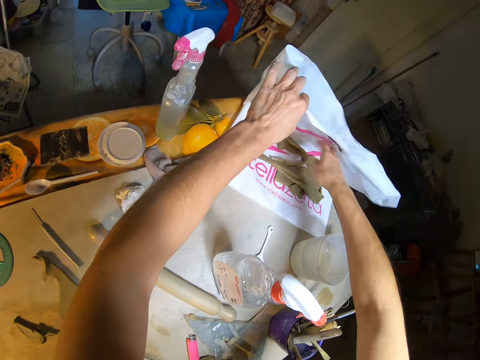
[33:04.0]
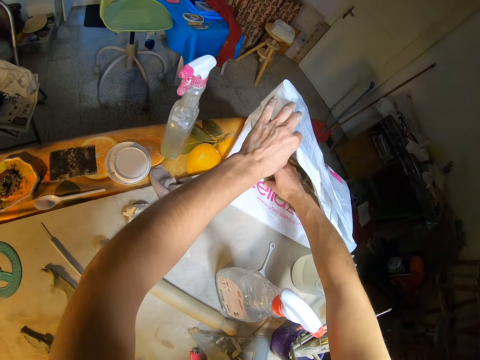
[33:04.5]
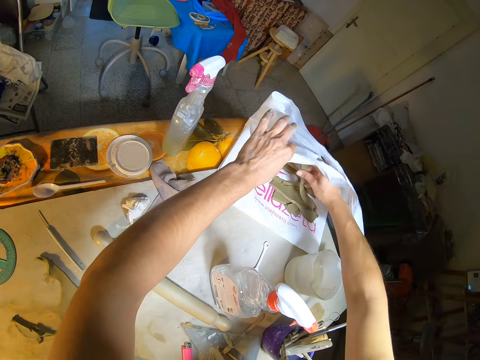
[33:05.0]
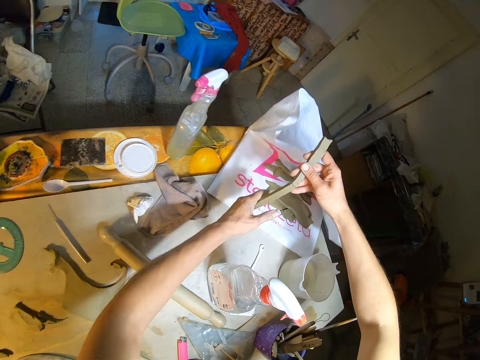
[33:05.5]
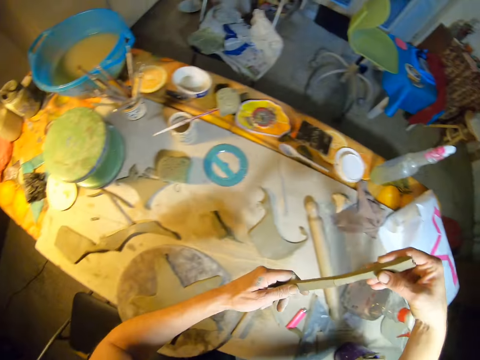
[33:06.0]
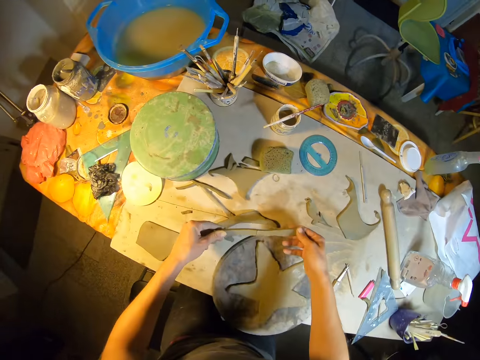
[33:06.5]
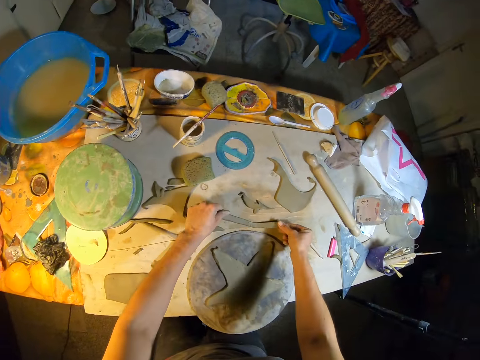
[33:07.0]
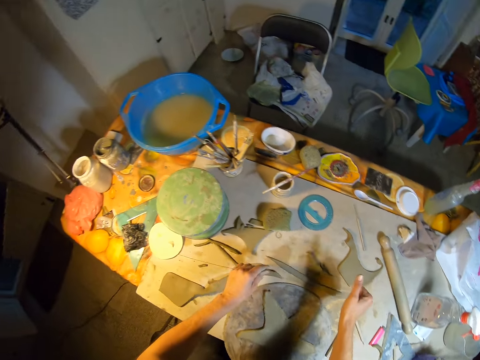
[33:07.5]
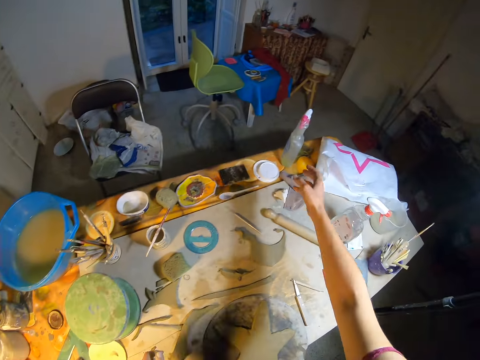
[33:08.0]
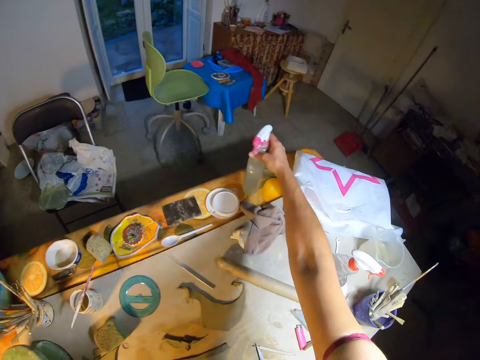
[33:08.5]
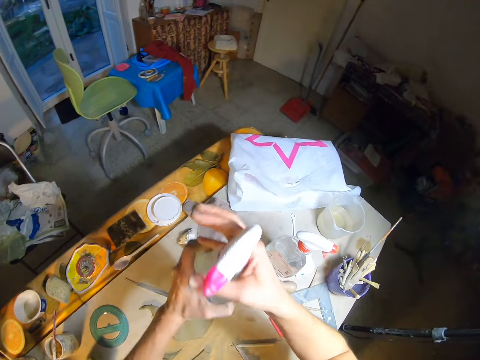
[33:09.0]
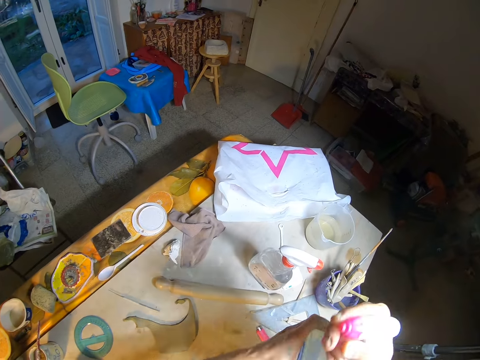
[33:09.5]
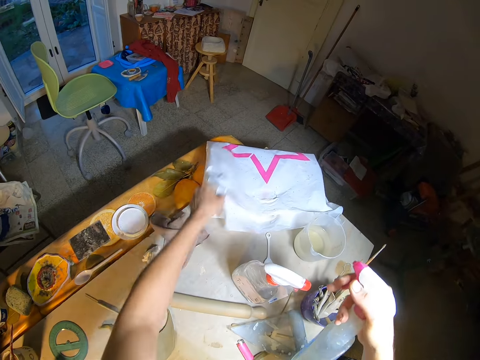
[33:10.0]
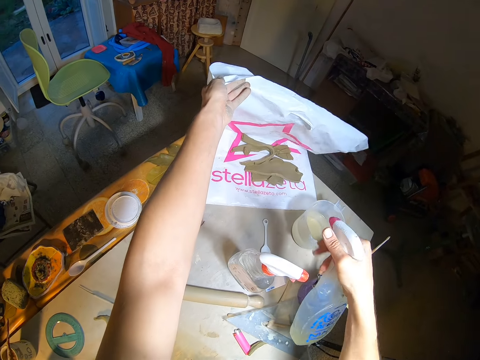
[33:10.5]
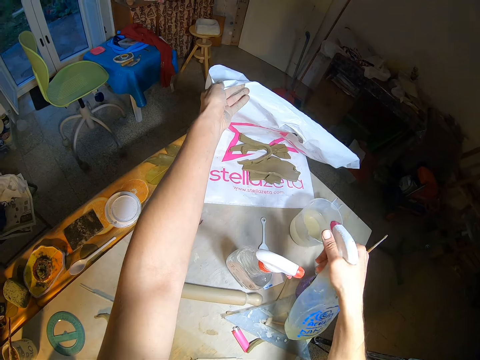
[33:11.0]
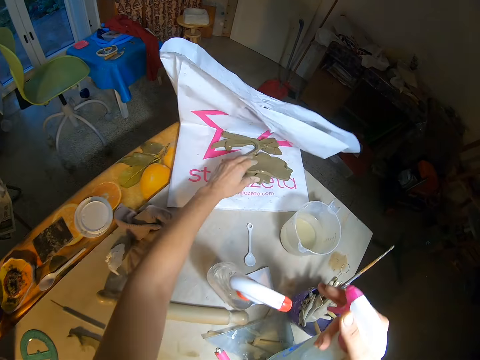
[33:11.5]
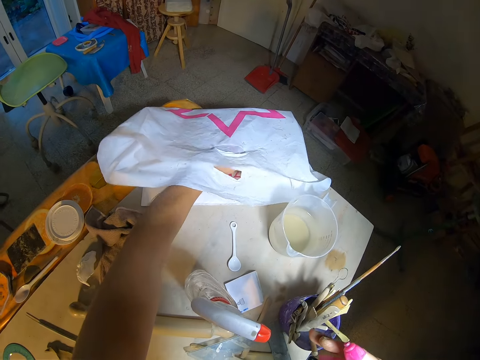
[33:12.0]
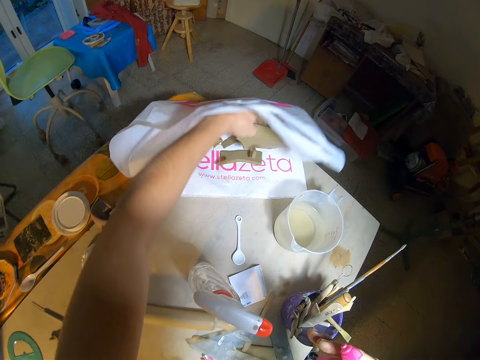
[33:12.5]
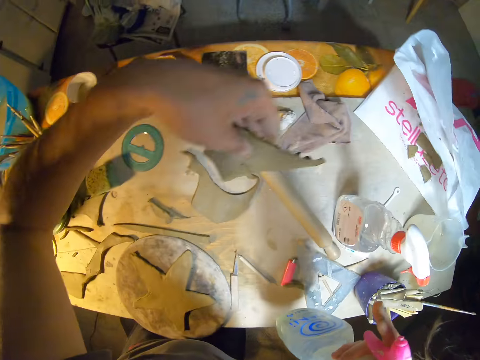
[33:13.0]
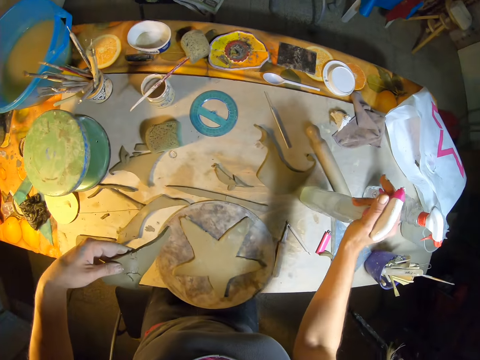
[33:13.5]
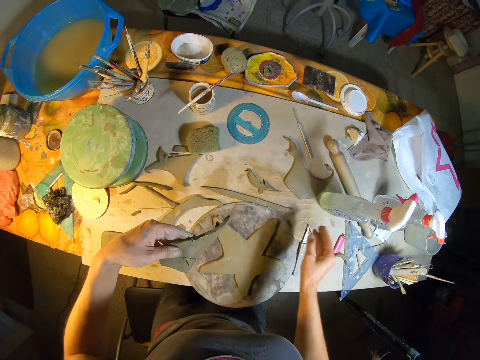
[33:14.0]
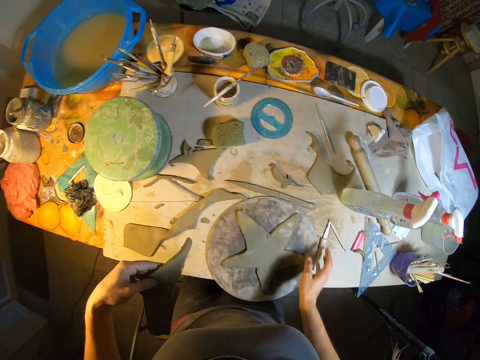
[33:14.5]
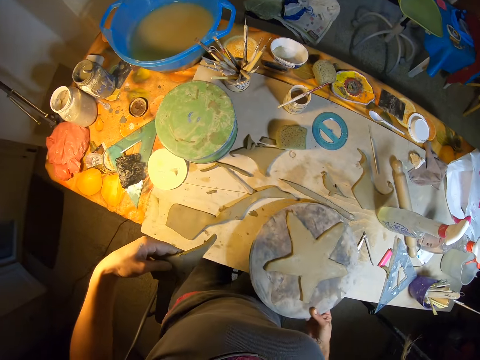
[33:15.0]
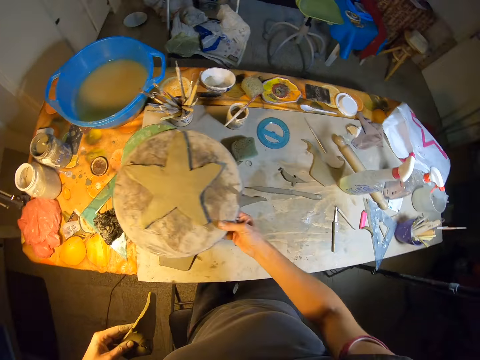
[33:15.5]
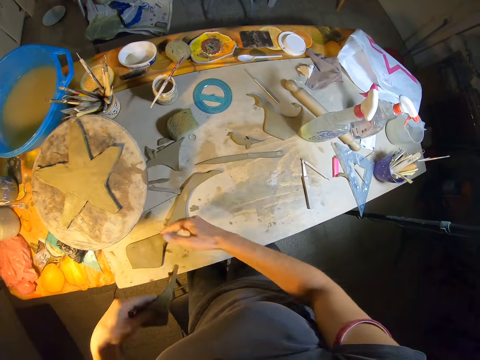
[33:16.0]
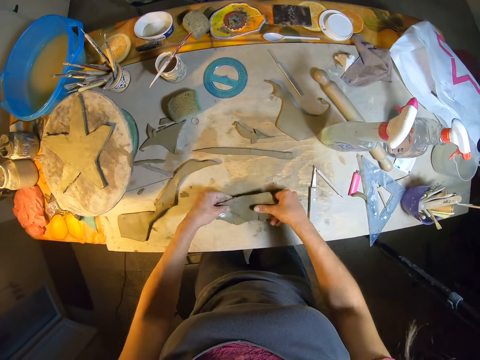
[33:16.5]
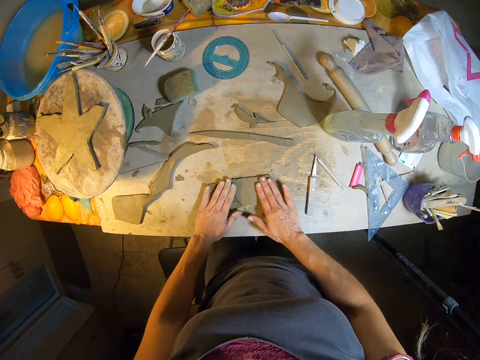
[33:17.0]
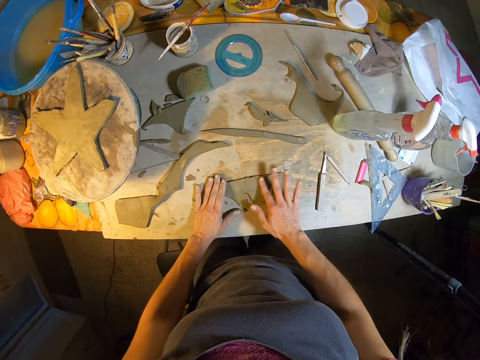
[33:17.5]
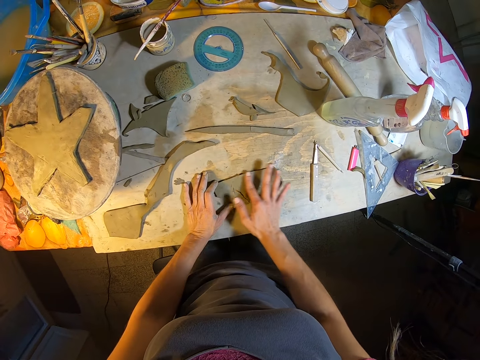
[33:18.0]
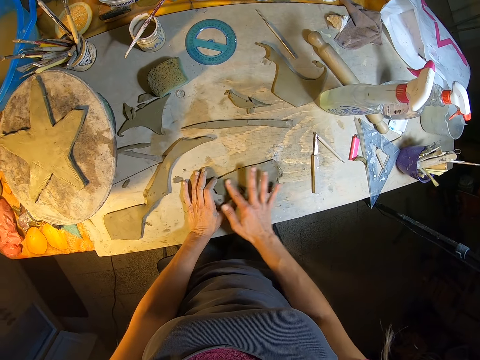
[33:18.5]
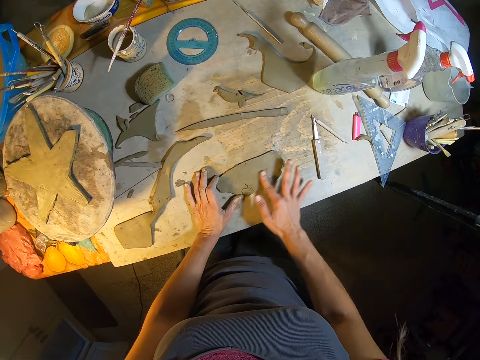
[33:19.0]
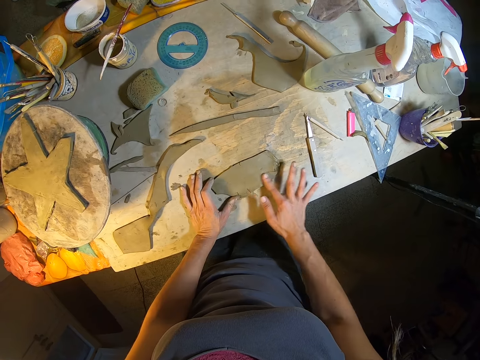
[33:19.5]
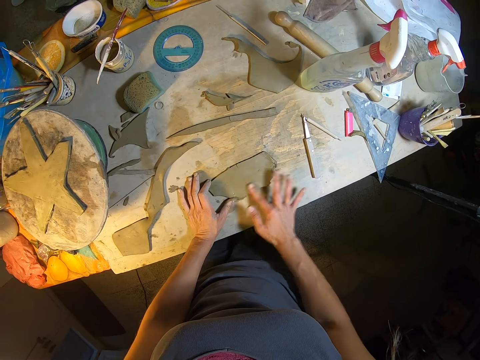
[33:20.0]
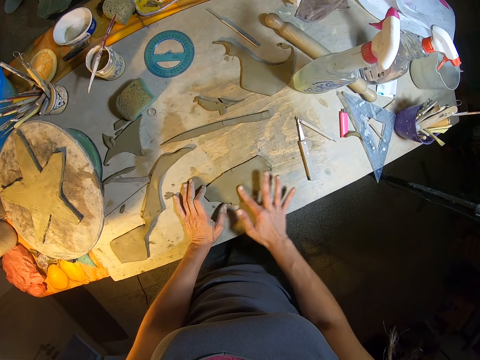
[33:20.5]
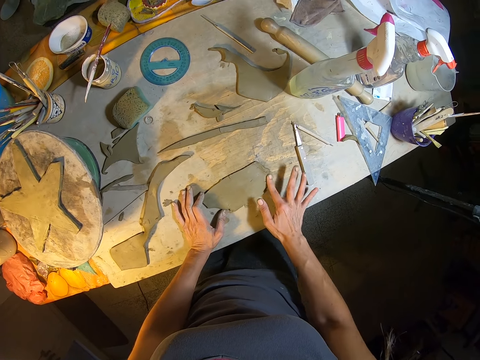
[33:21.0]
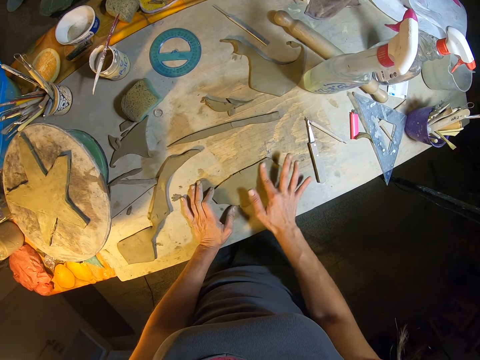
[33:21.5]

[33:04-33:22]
The camera wearer picks up a piece of clay on the paper bag with her right hand. She holds the piece of clay with both hands. She drops the piece of clay on the table with both hands. She picks up a spray bottle on the table with her left hand. She unlocks the spray nozzle with both hands. She lifts the paper bag on the table with her left hand. She presses the pressure knob of the spray bottle with her right hand. She sprays the mold. She picks up a piece of clay on the paper bag with her left hand. She holds the mold. She drops the spray bottle on the table with her right hand. She picks up the potter's wheel on the table with her right hand. She drops the potter's wheel on the whirler with her right hand. She drops the piece of clay on the table with both hands. She presses the piece of clay with both hands on the table. She smoothens the surface of the piece of clay with her right hand. She holds the piece of clay on the table with her left hand.

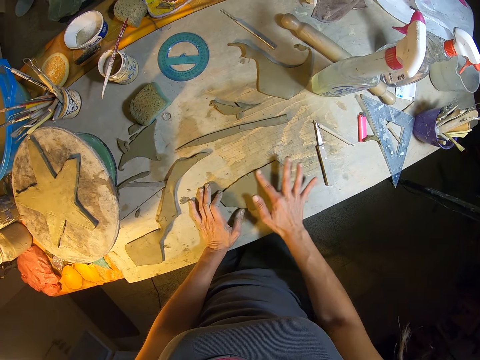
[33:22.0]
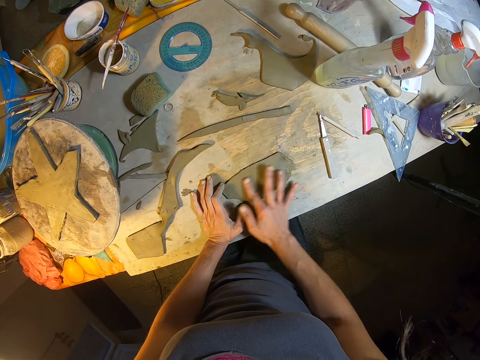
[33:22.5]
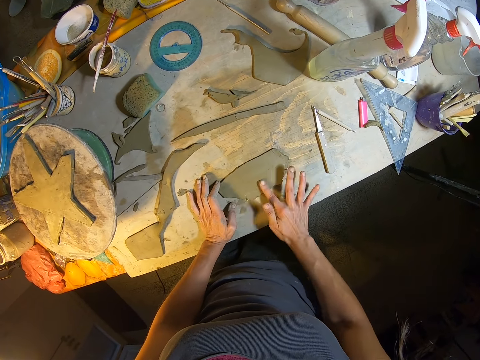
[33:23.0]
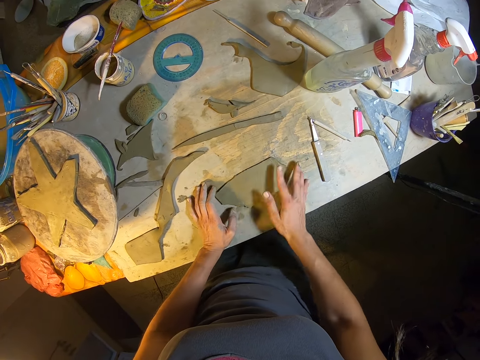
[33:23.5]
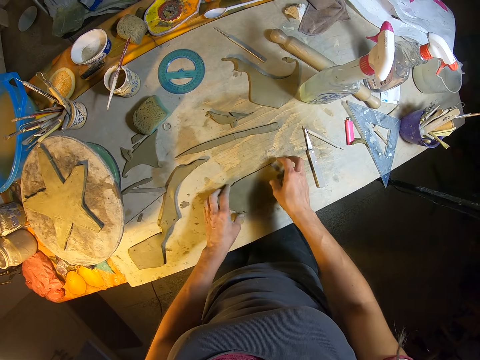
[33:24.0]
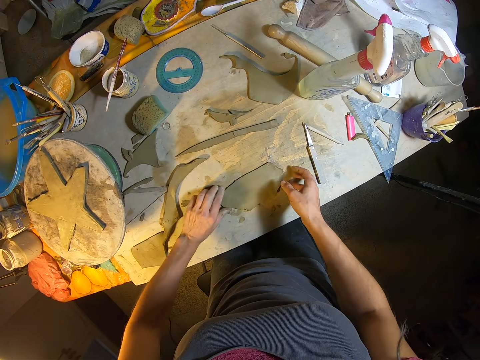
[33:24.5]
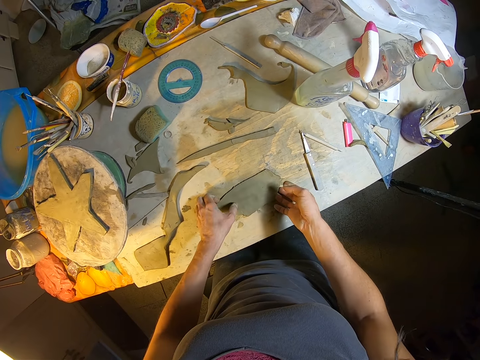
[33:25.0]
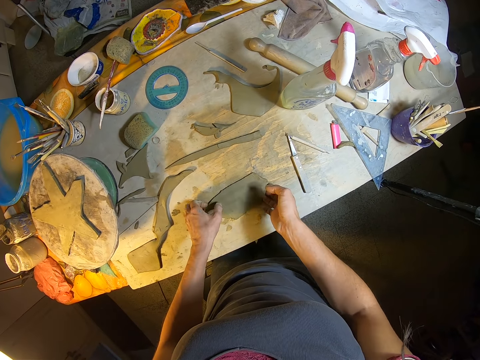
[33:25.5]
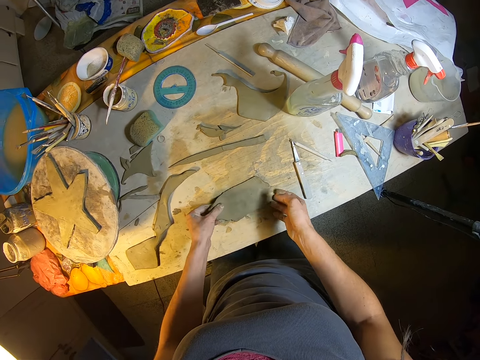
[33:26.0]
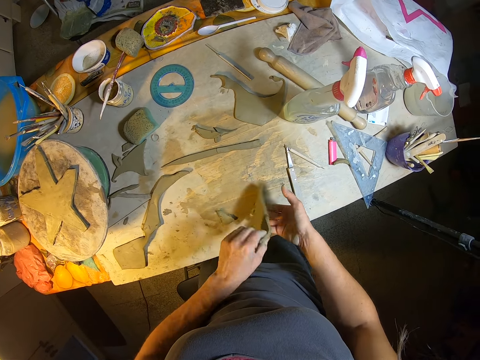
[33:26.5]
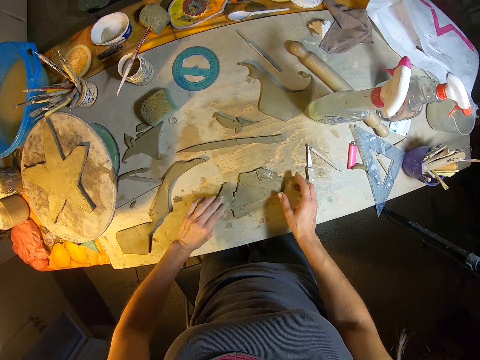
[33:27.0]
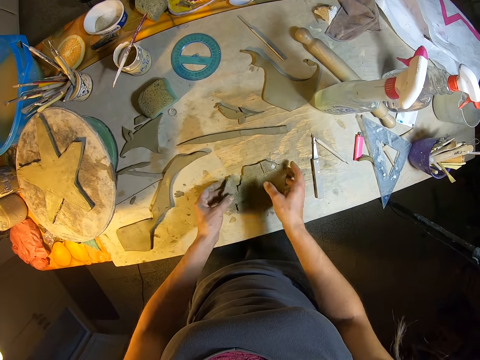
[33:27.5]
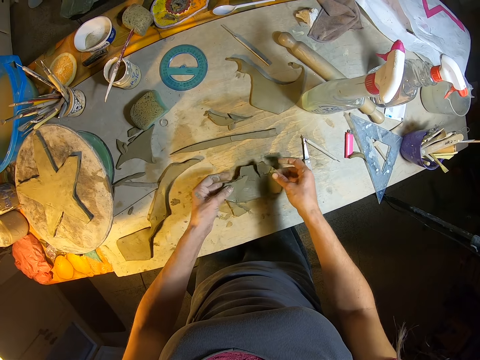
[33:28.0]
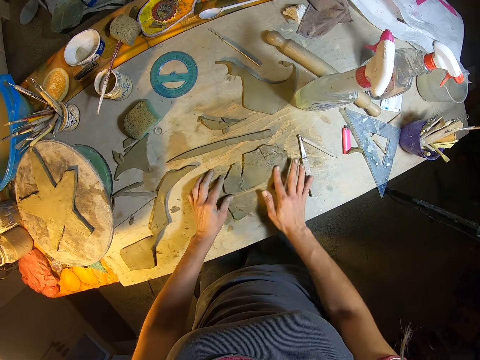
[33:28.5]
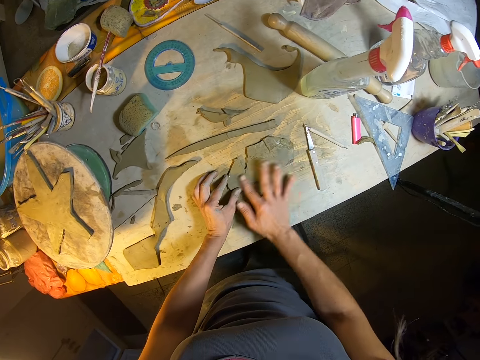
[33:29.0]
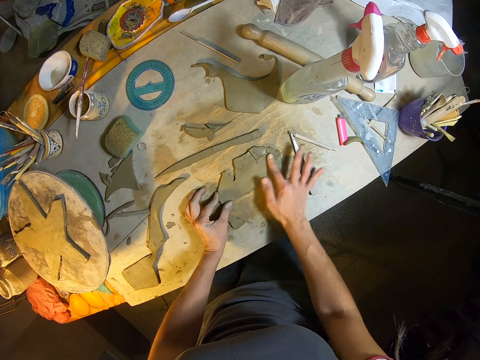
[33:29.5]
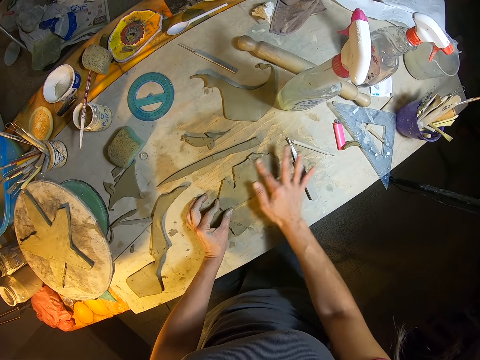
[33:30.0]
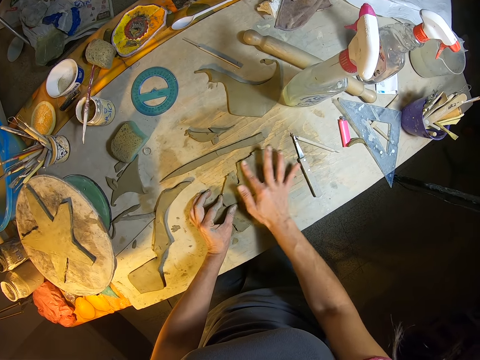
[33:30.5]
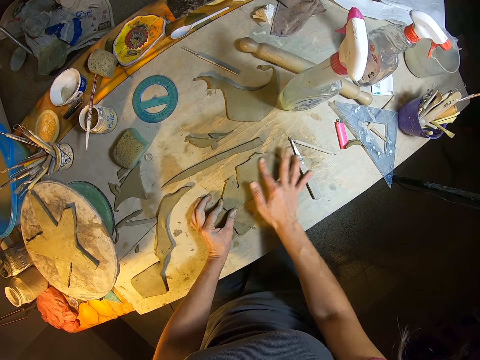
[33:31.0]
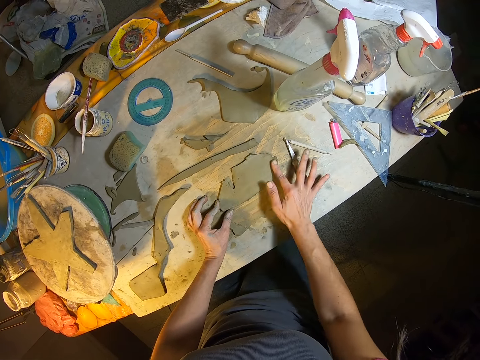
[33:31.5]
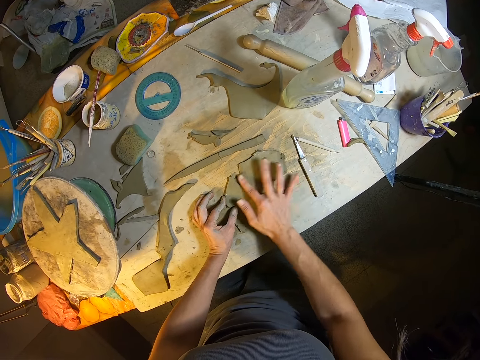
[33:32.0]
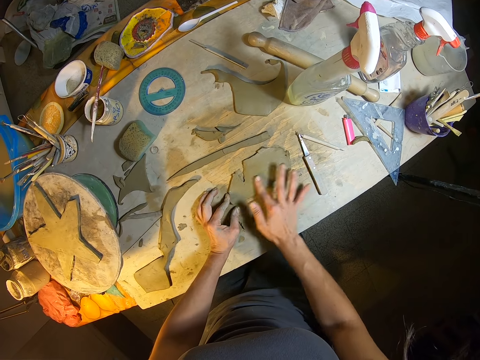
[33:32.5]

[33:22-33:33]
The camera wearer flips the piece of clay with both hands. She picks up the piece of clay on the table with both hands. She drops the piece of clay on the table with both hands. She holds the piece of clay on the table with her left hand. She smoothens the surface of the piece of clay with her right hand.
